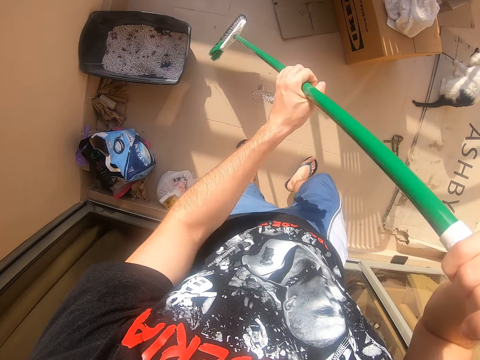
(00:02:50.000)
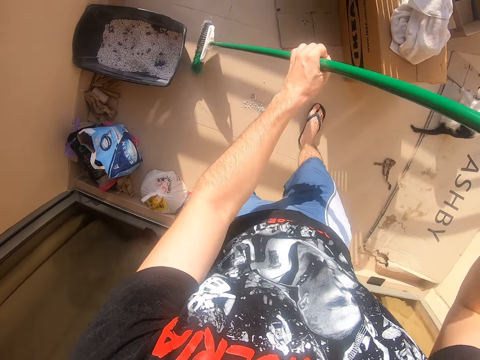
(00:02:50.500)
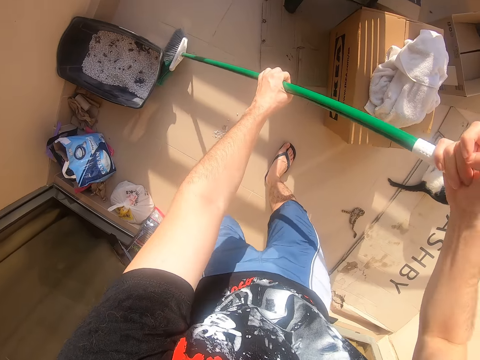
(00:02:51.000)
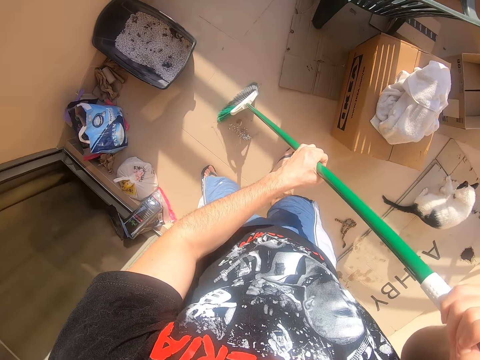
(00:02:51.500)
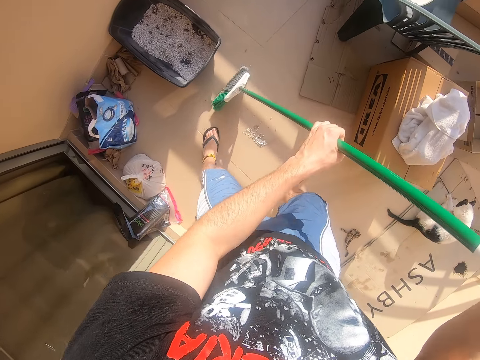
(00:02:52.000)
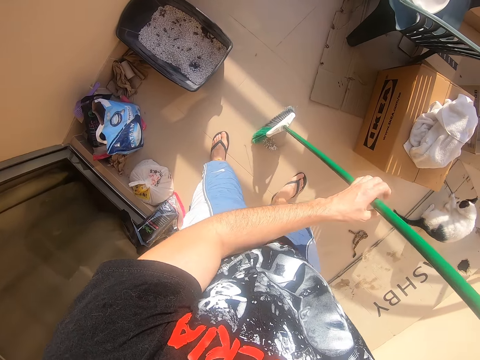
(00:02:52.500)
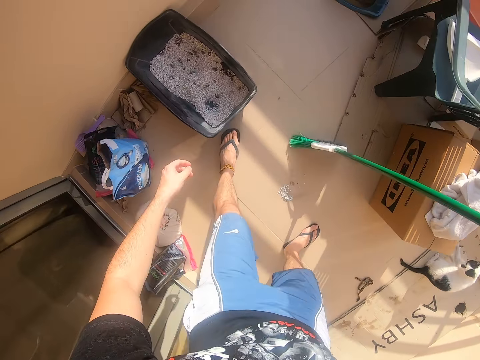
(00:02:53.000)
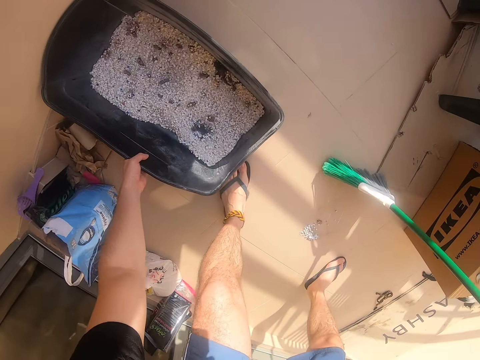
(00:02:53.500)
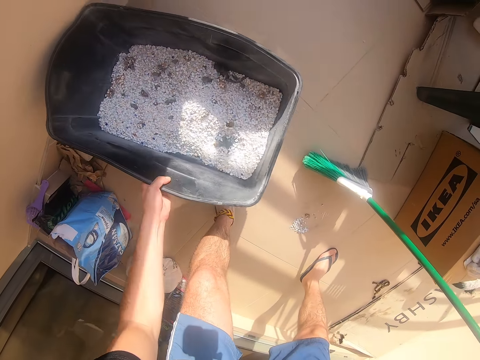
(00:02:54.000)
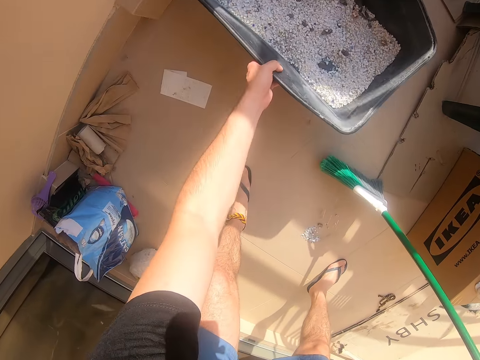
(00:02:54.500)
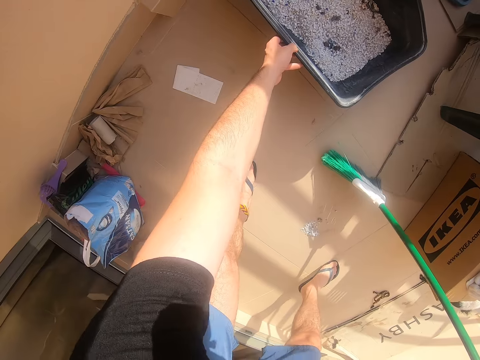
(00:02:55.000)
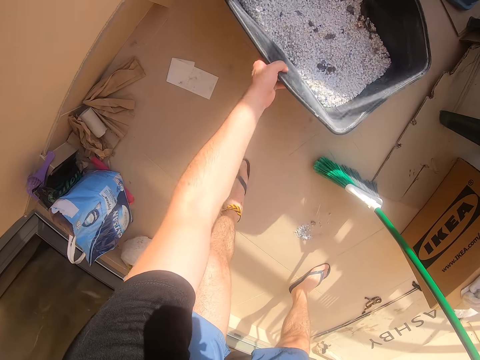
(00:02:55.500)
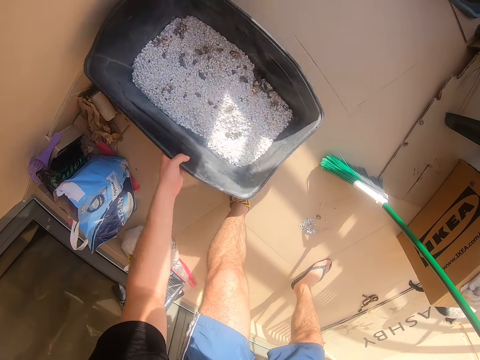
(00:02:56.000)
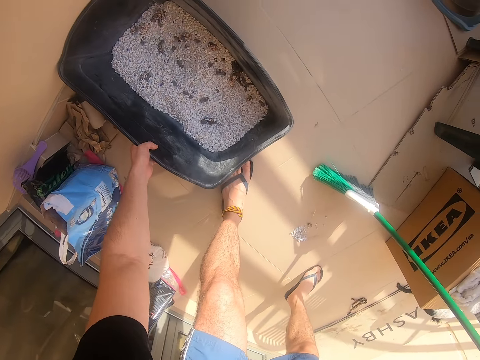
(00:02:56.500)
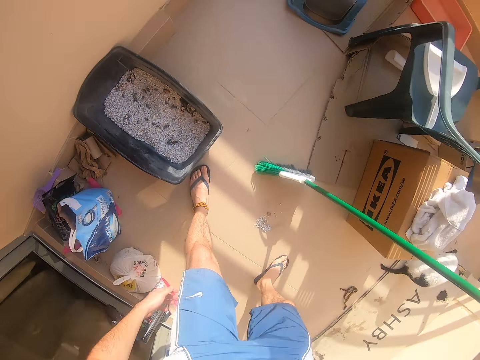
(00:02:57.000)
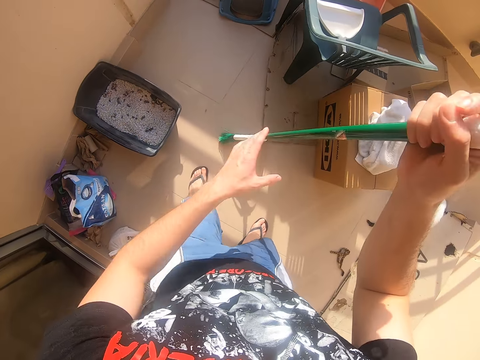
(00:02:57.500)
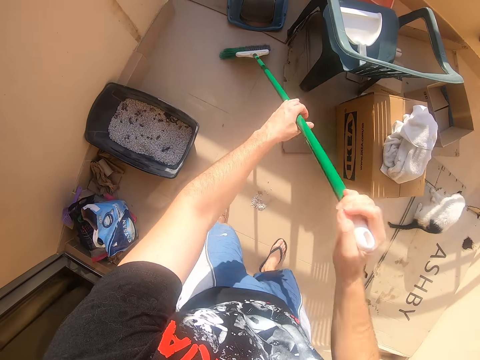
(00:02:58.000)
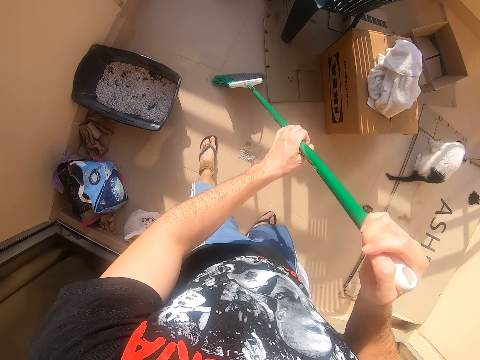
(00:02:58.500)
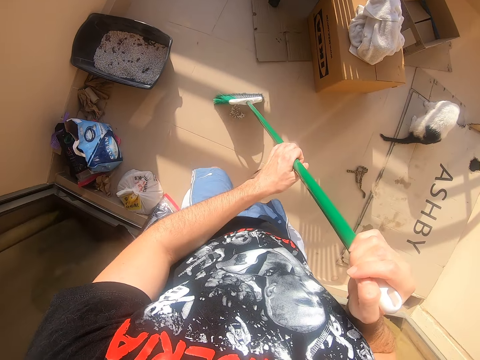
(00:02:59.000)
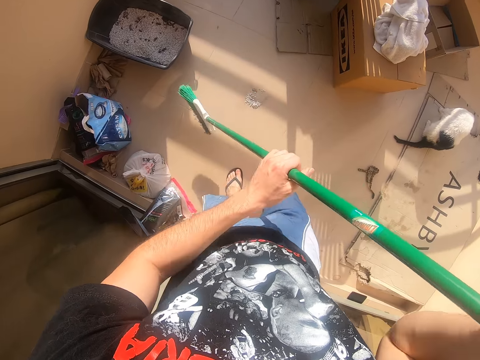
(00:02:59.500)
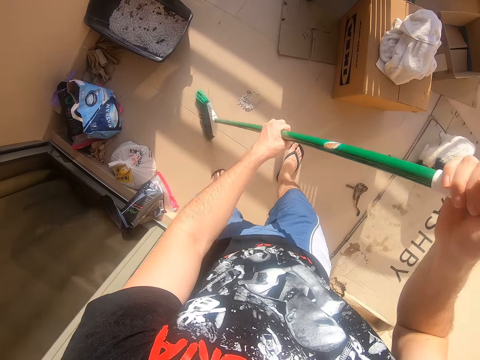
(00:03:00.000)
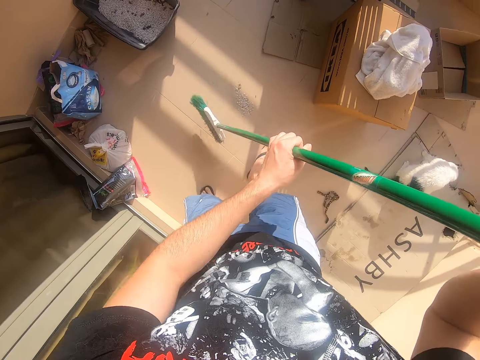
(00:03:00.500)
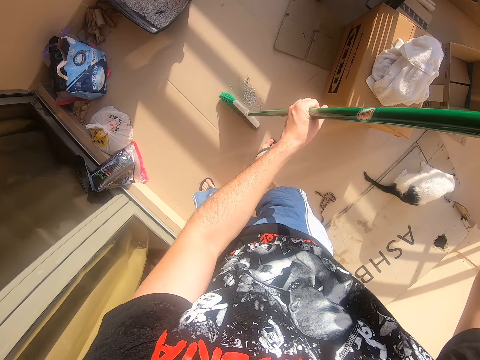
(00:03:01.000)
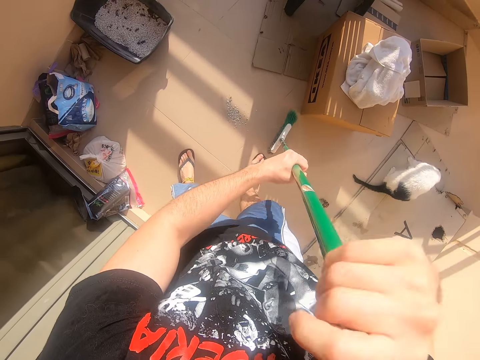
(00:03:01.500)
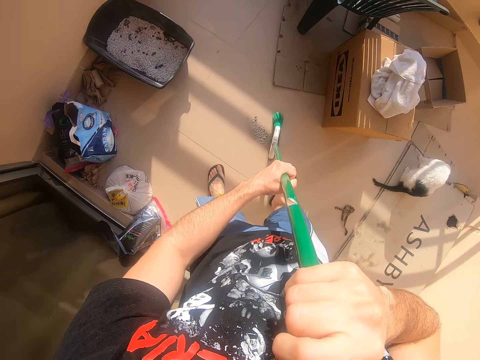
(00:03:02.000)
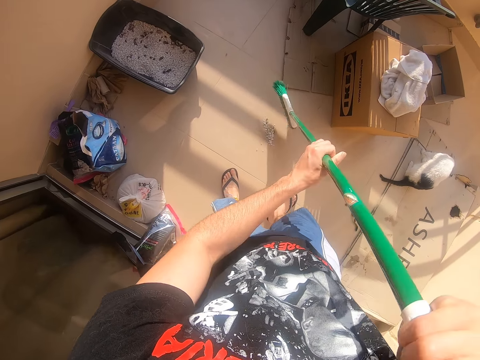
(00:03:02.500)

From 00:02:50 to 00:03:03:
The camera wearer moves the left hand. They hold the bucket. They carry the bin. They lift the bucket. They place the bucket down. They lift the bucket. They carry the bin. They place the bucket down. They lift the left hand. They lift the broom. They swipe the floor with the broom. They lift the broom. They swipe the floor with the broom.

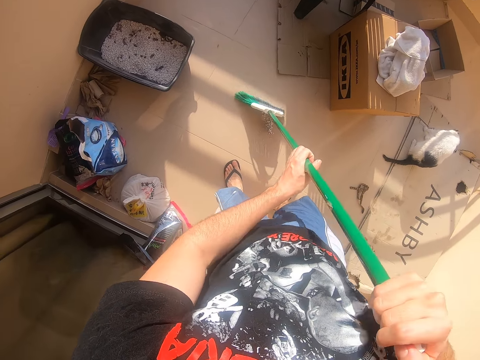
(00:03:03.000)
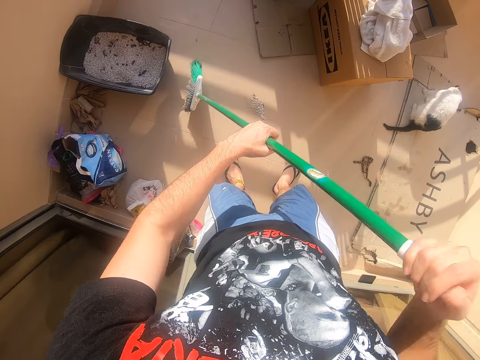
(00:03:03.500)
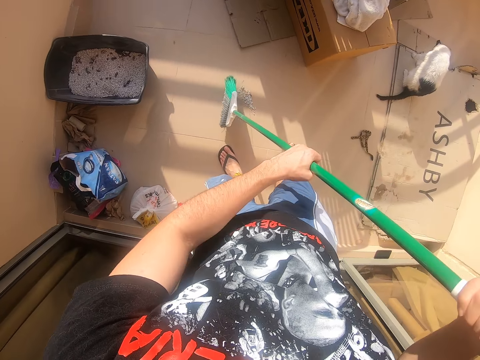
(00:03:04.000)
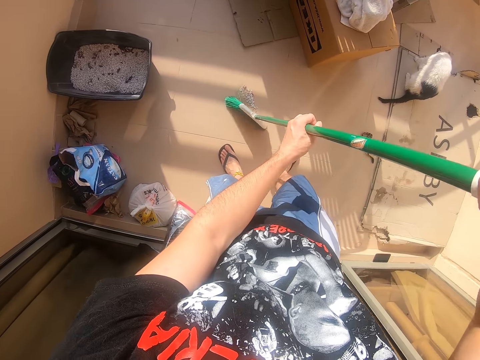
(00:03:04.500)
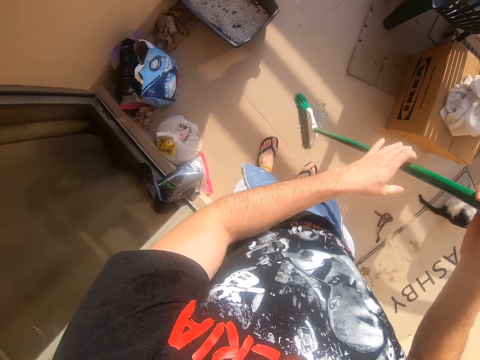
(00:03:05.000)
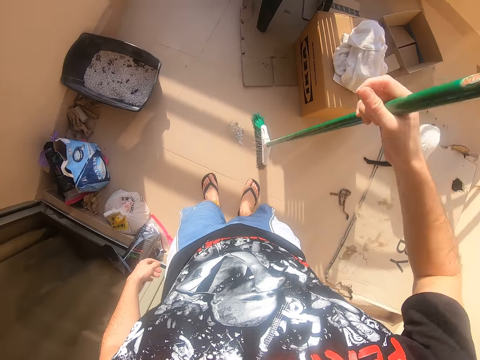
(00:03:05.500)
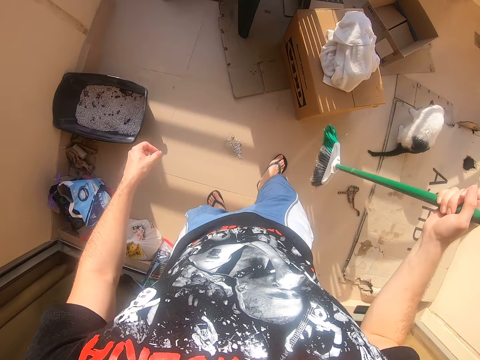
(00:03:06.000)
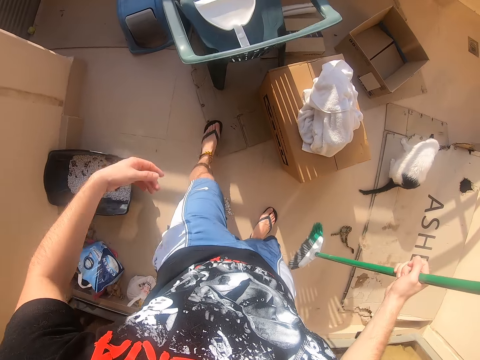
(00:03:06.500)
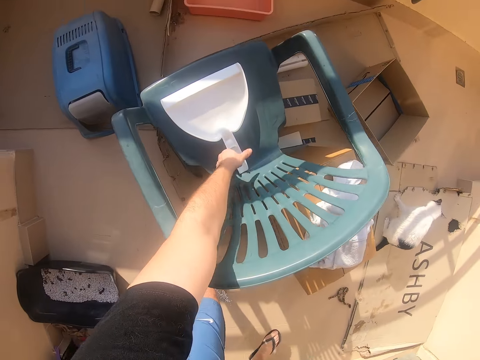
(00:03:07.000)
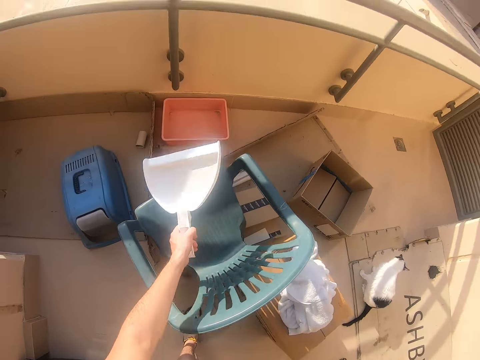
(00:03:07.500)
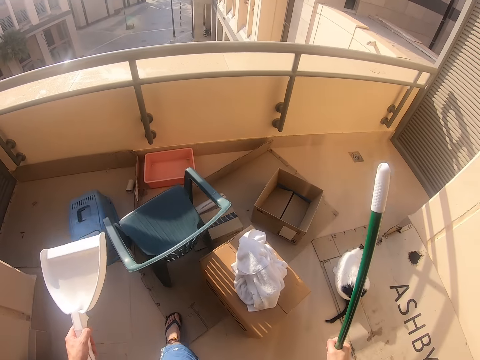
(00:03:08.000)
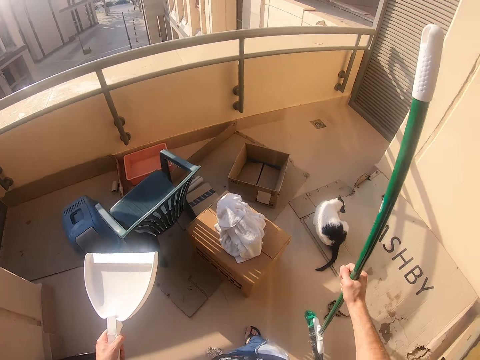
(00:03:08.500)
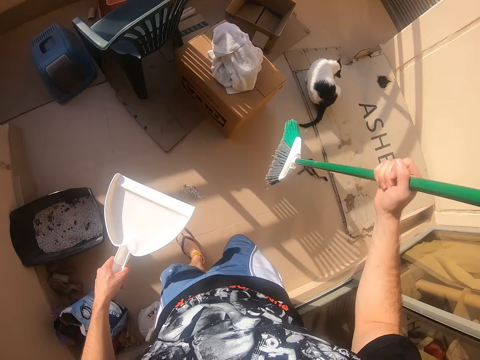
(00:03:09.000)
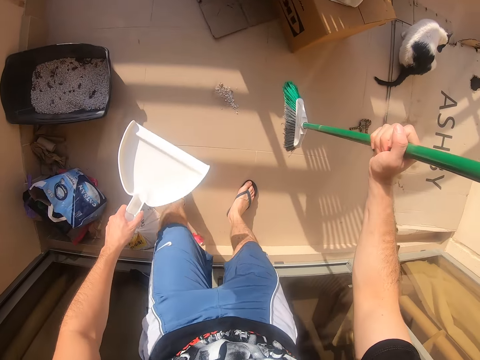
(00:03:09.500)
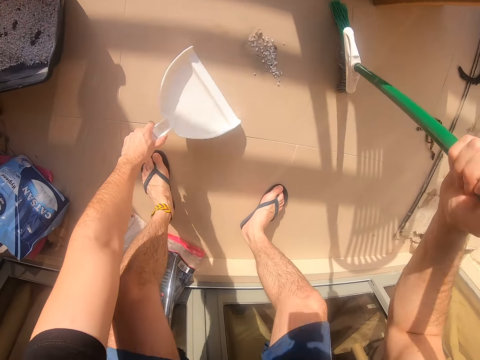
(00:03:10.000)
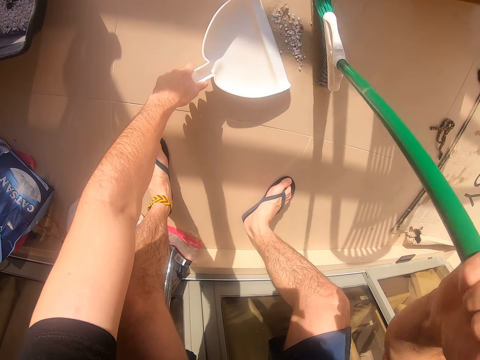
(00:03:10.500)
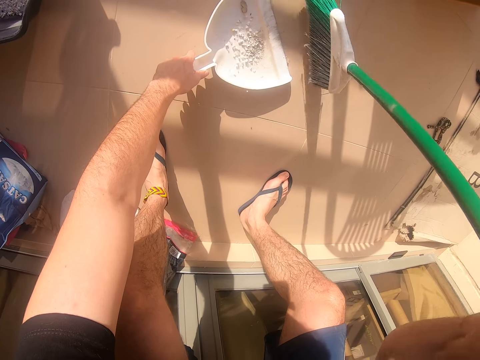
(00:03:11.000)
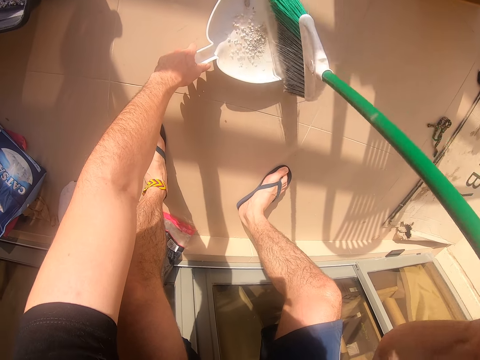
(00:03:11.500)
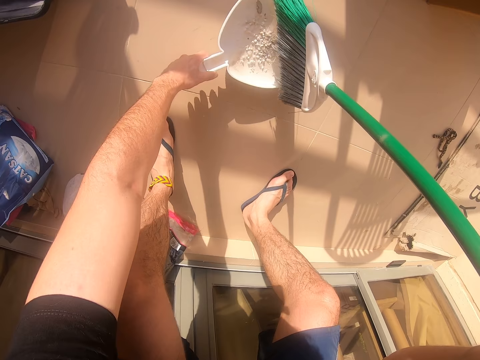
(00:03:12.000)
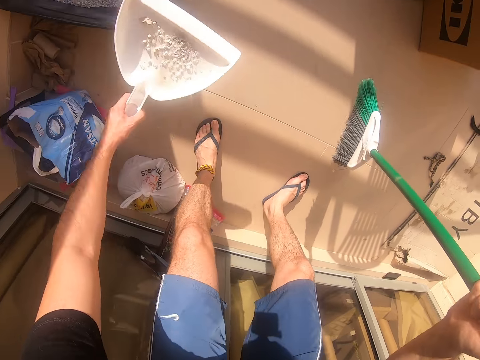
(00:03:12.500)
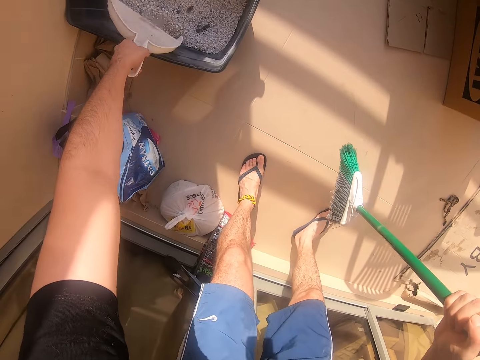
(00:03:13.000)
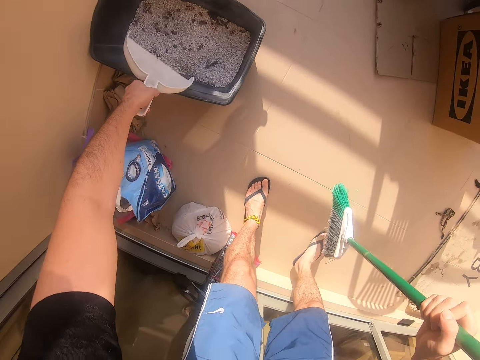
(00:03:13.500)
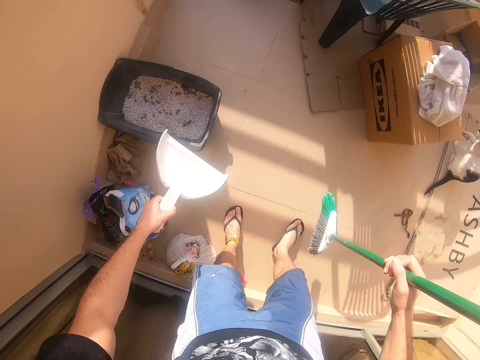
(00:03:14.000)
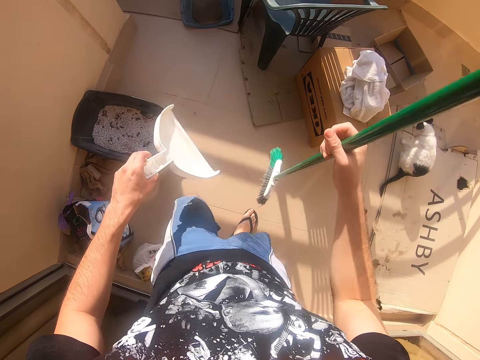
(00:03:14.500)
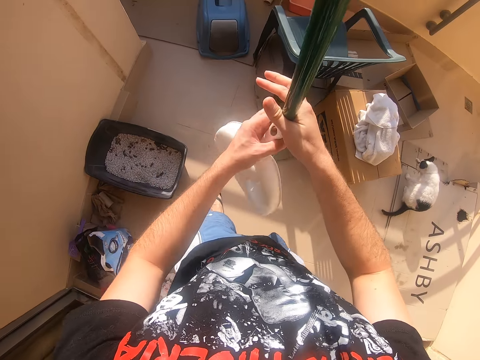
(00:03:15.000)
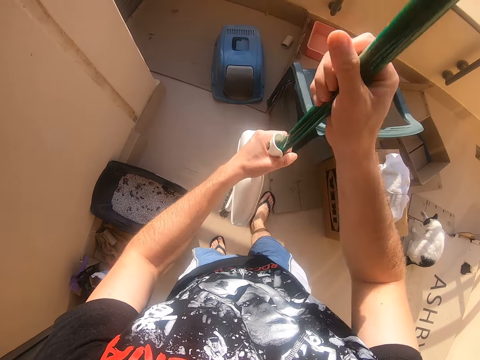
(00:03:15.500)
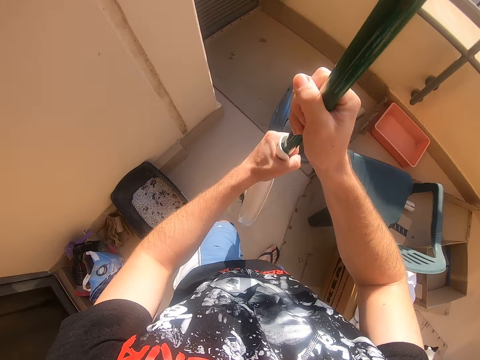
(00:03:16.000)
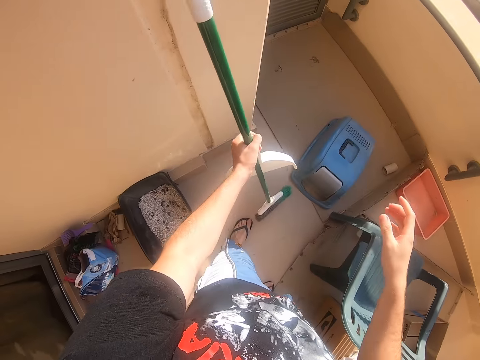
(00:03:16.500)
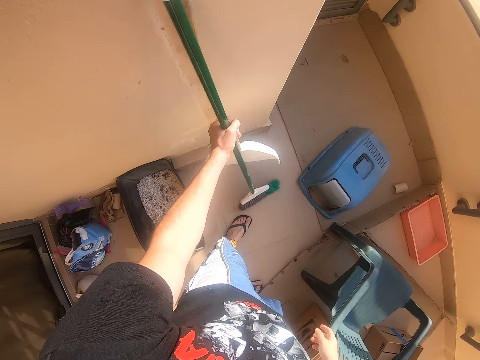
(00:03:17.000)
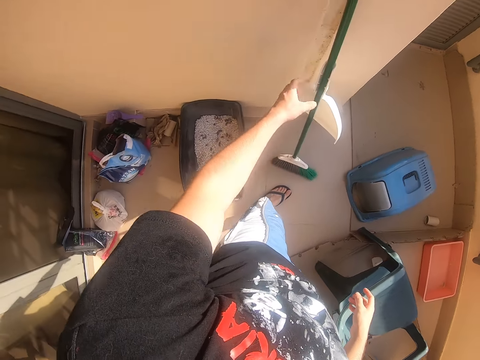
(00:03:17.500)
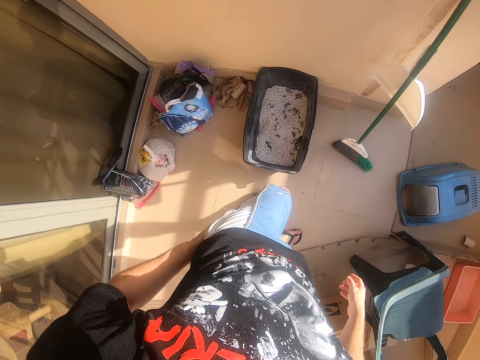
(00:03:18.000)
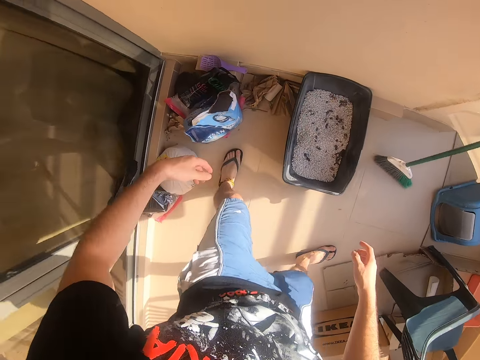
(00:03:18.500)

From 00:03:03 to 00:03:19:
The camera wearer lifts the broom. They move the left hand. They shake the broom. They make a step. They move the left hand. They pick up the dustpan on the chair. They lift the dustpan. They make a step. They move both hands. They put the dirt on the dustpan with the broom. They lift the dustpan. They pour the dirt on the bucket. They move both hands. They hold the broom. They make a step. They place the broom on the wall and put the dustpan down. They move both hands. They look around. They make a step.
